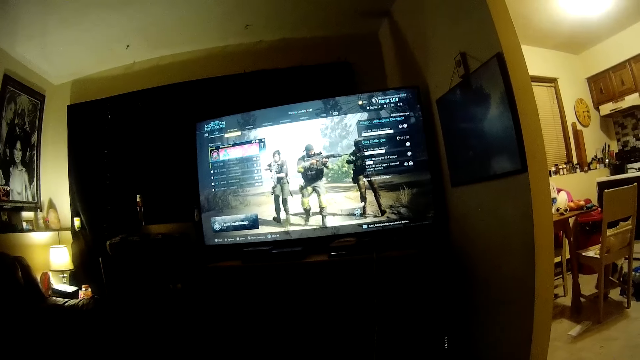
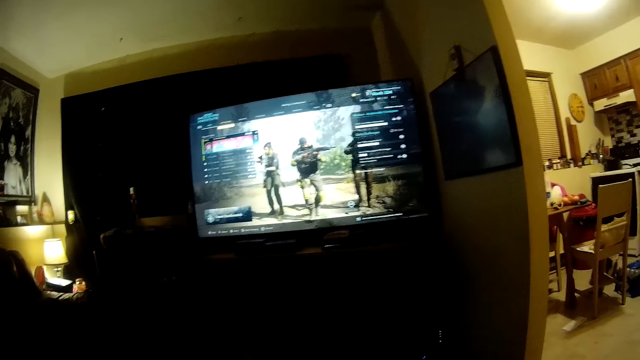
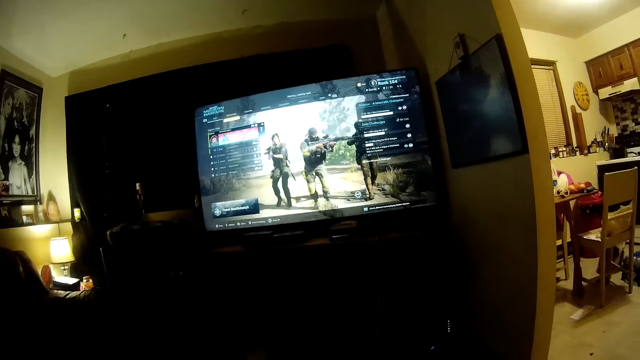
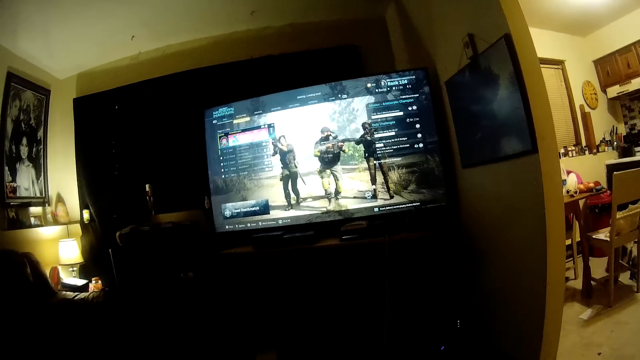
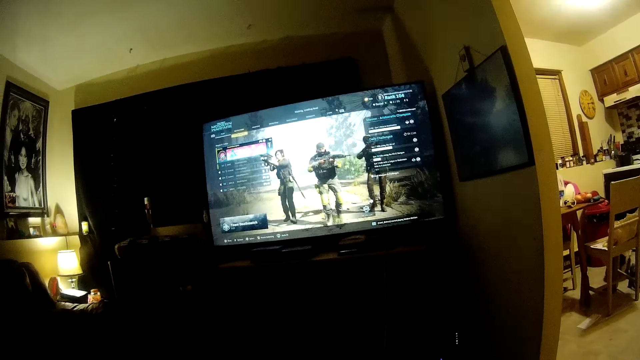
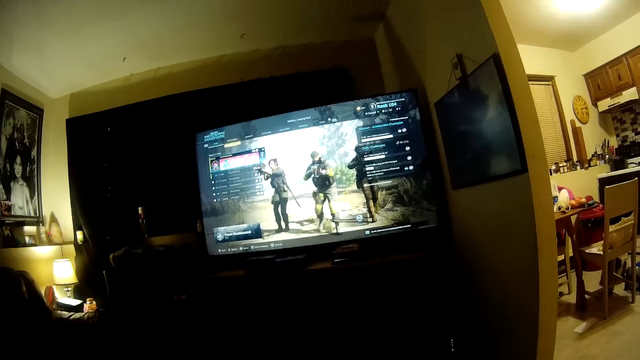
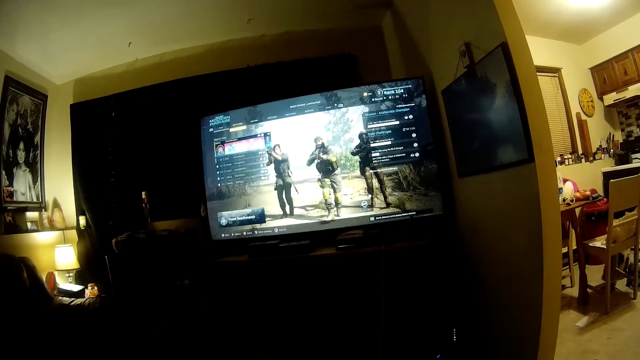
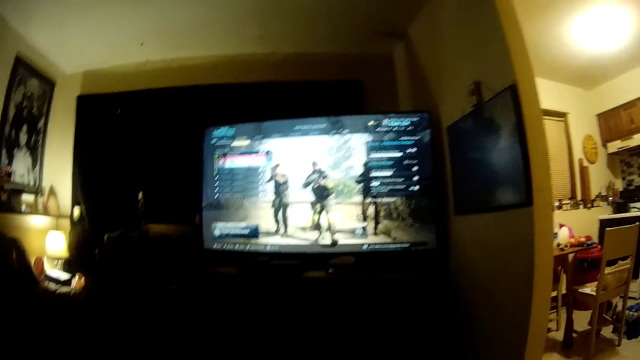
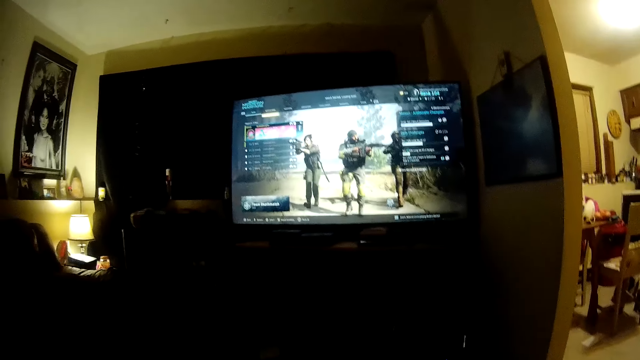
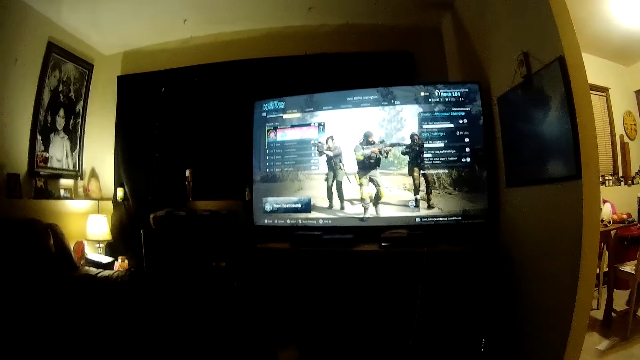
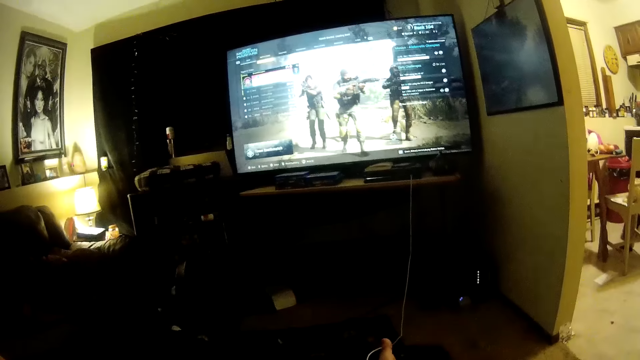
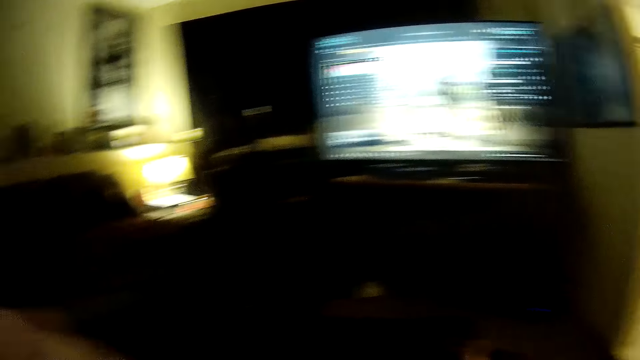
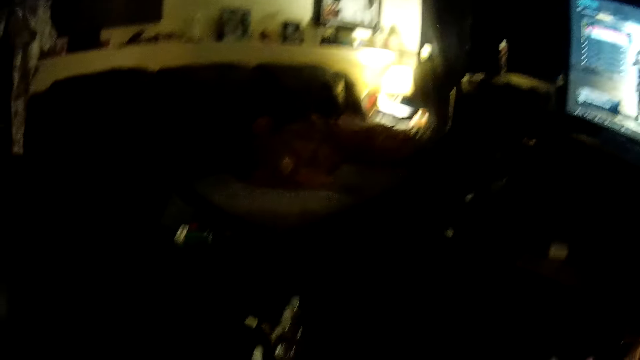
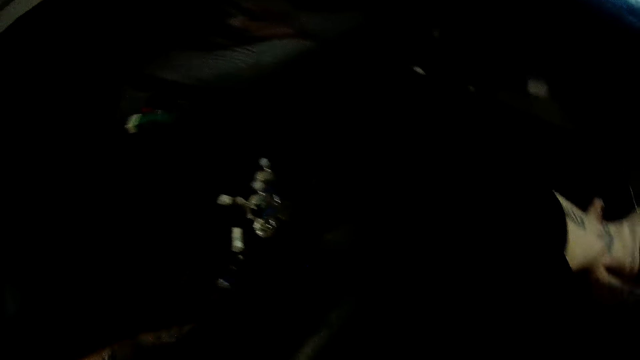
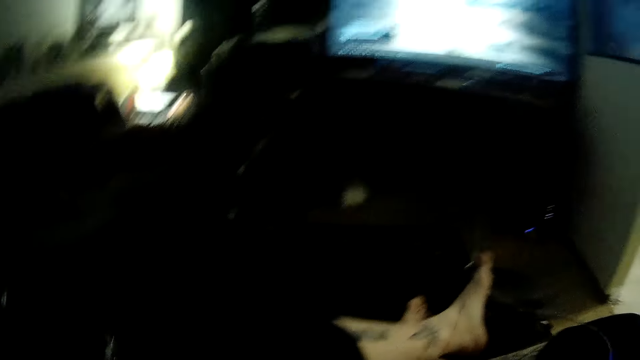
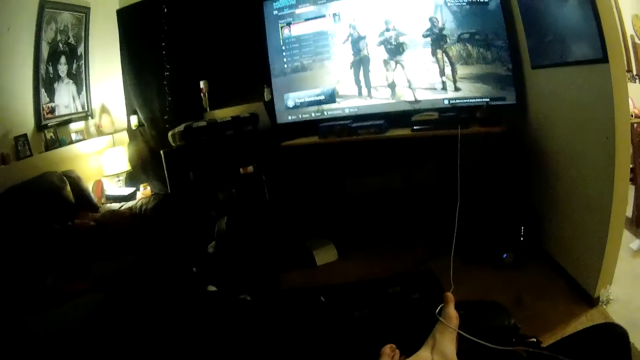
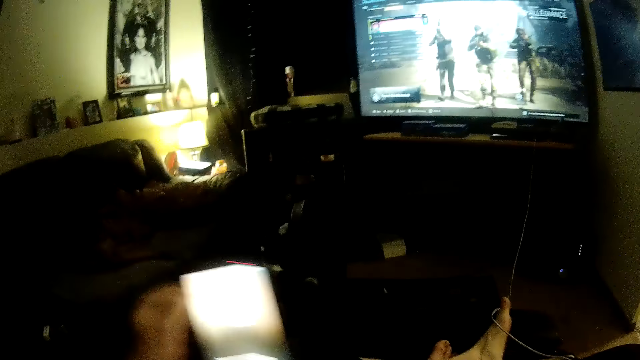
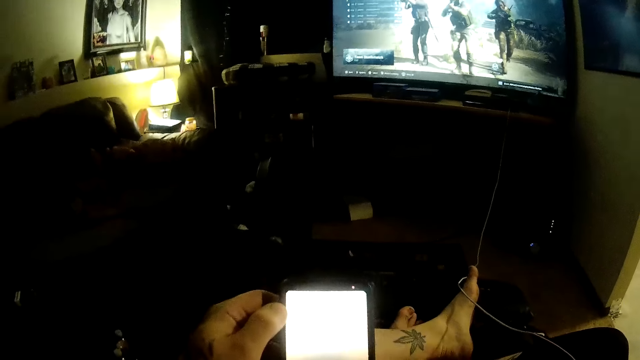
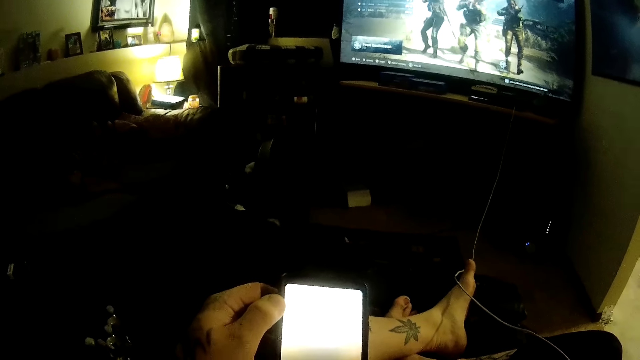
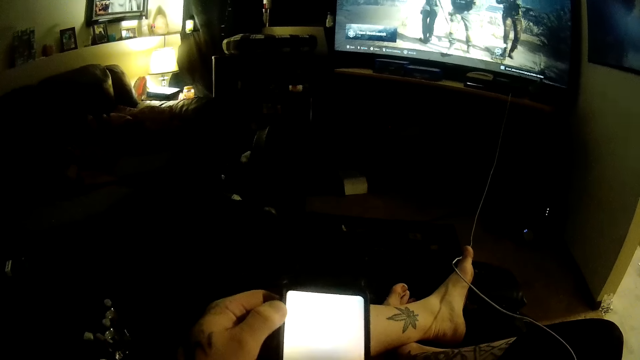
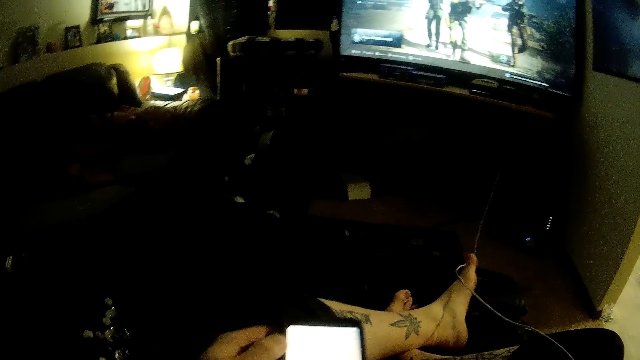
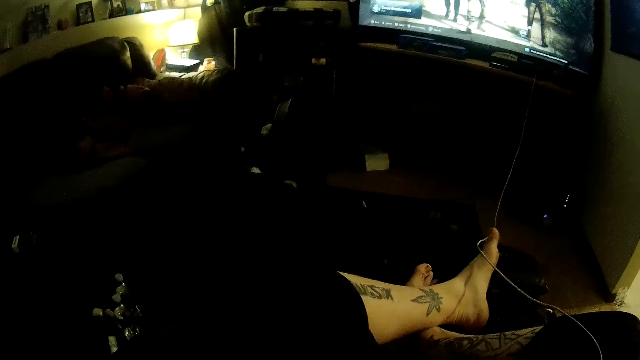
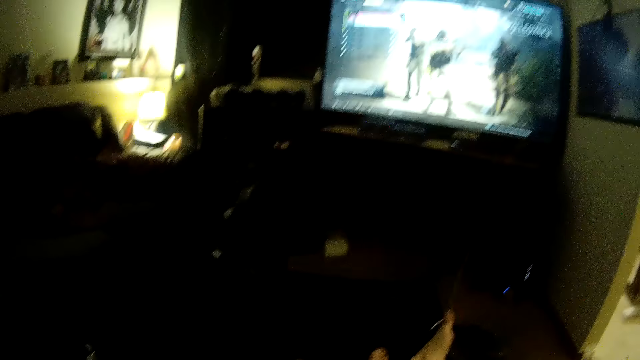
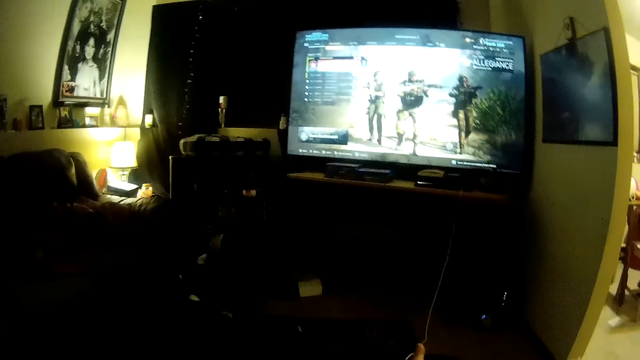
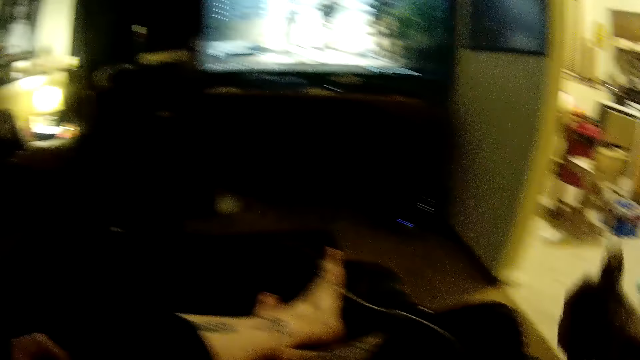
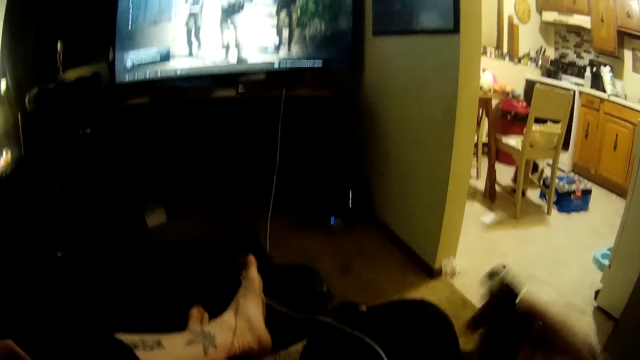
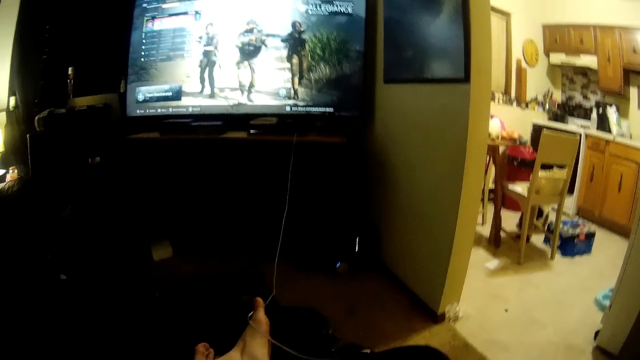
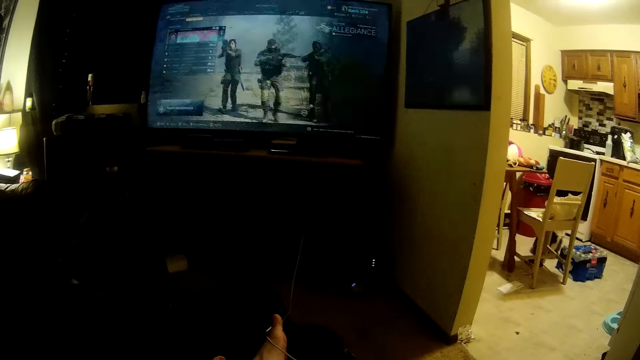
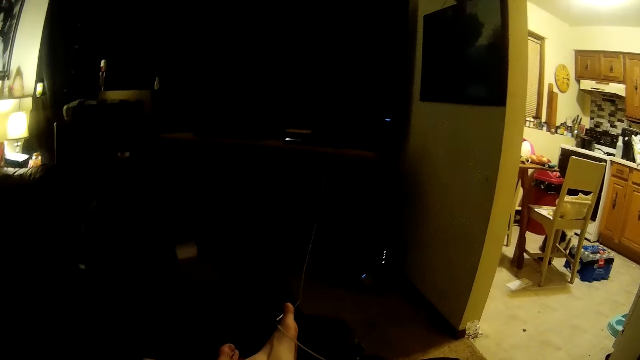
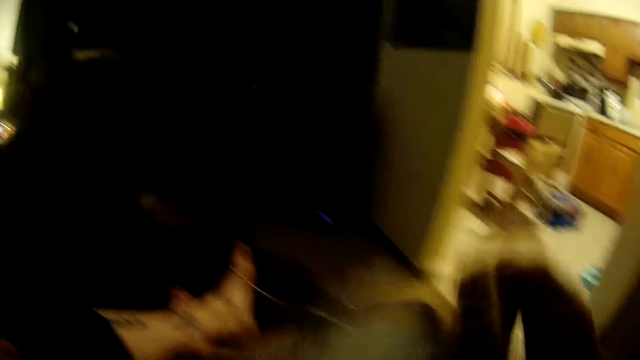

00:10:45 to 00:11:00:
The camera wearer looks downwards. They dial a phone. They answer a phone call. They put a bottle of tobacco down.

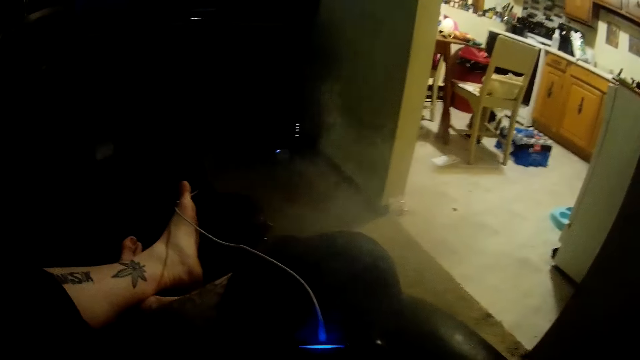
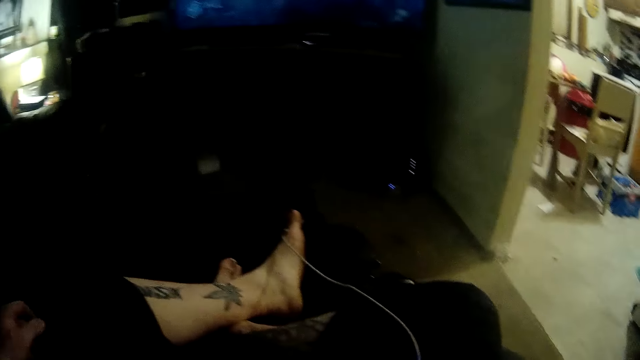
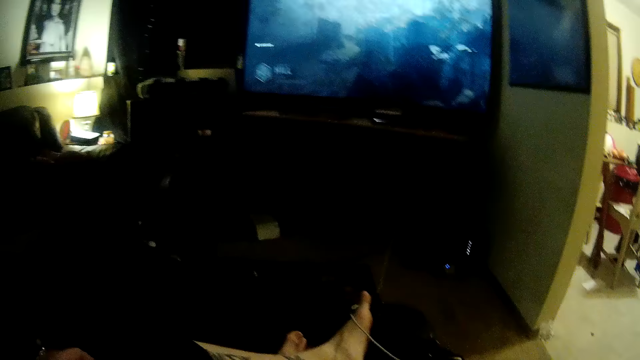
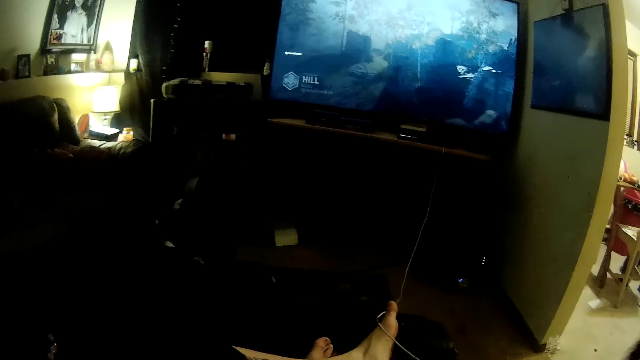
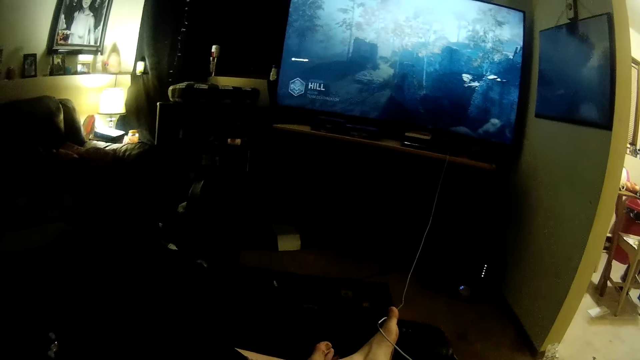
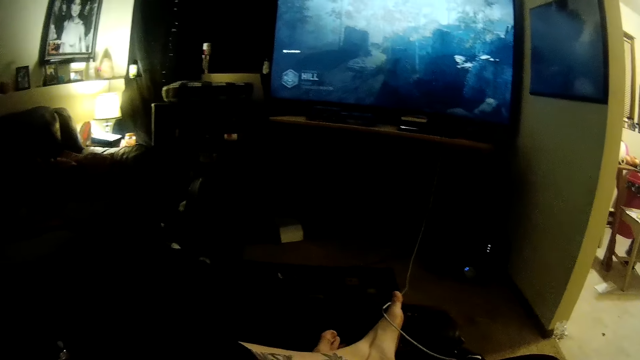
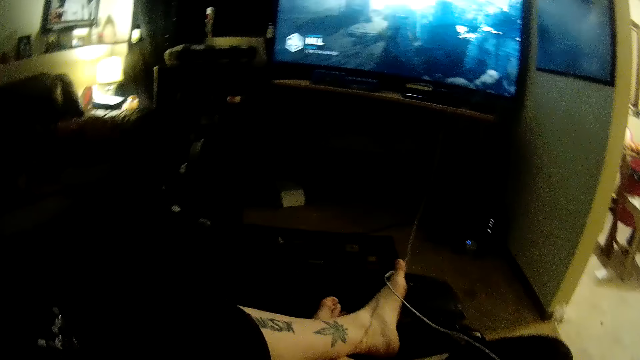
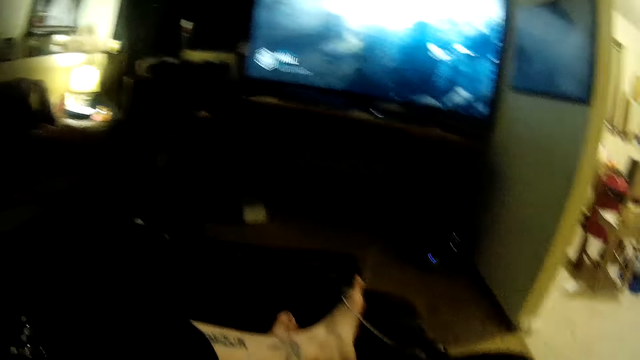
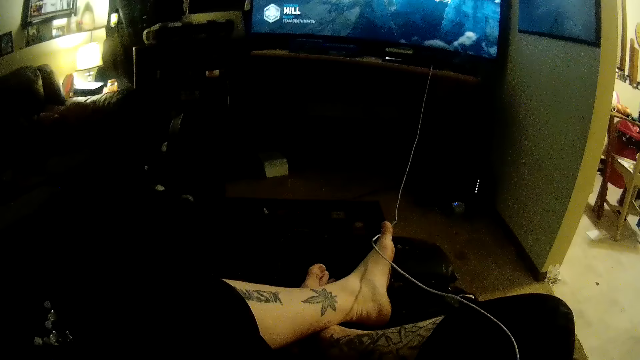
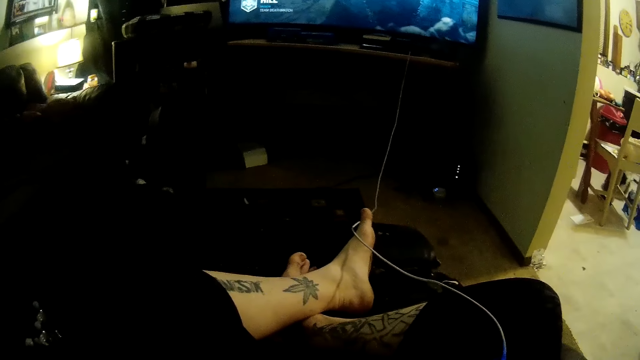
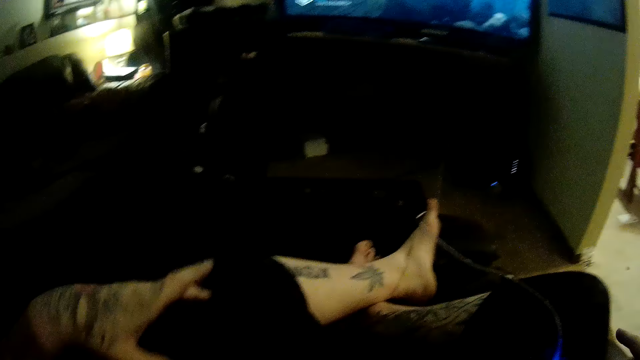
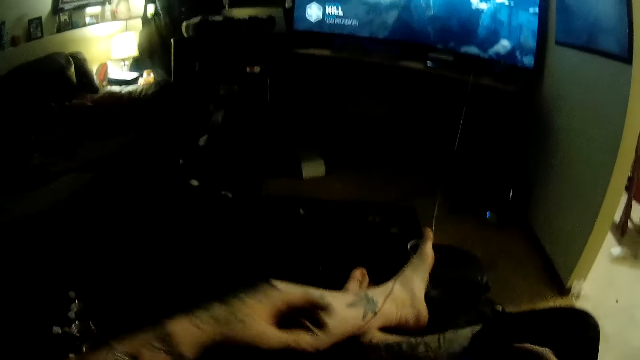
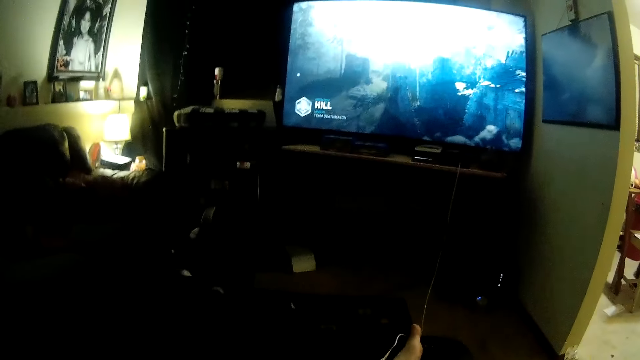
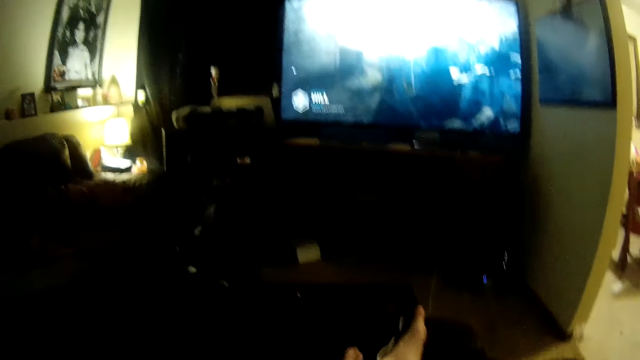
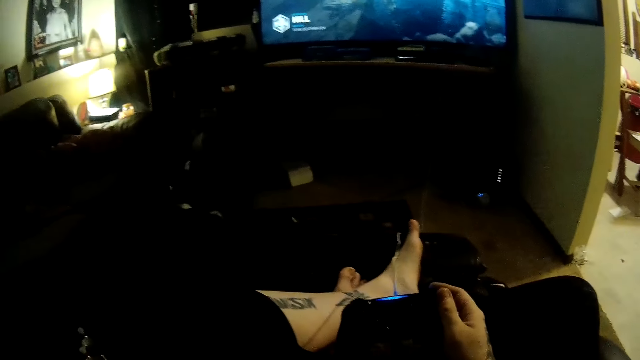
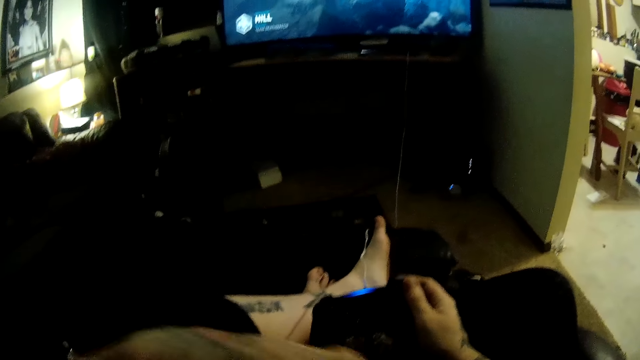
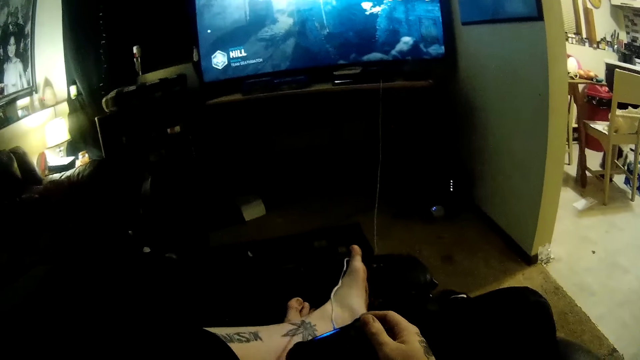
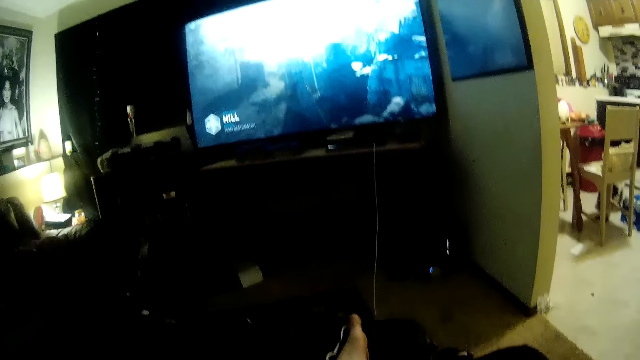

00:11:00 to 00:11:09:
The camera wearer lifts a hand in the air. They lower a hand down. They play a video game.
